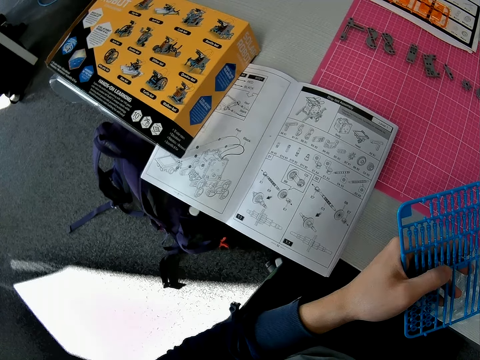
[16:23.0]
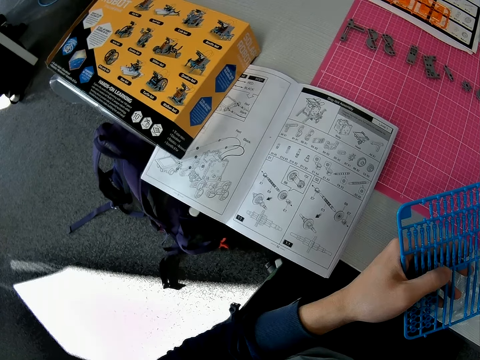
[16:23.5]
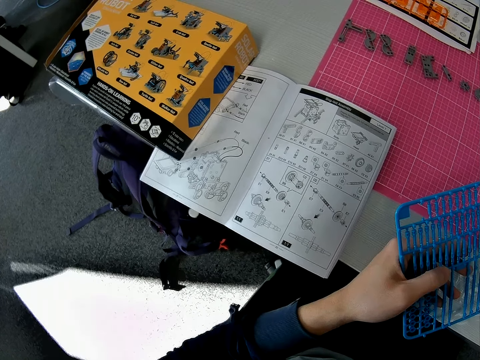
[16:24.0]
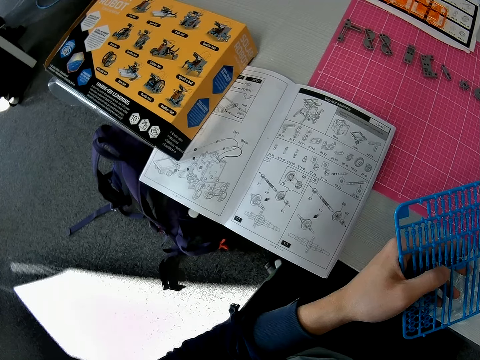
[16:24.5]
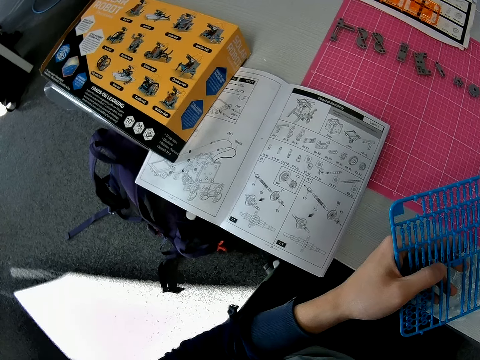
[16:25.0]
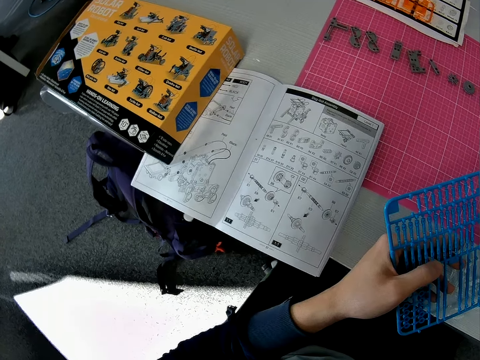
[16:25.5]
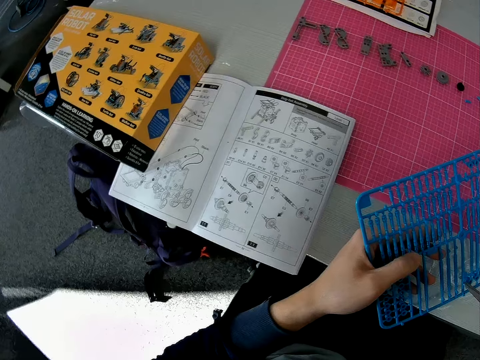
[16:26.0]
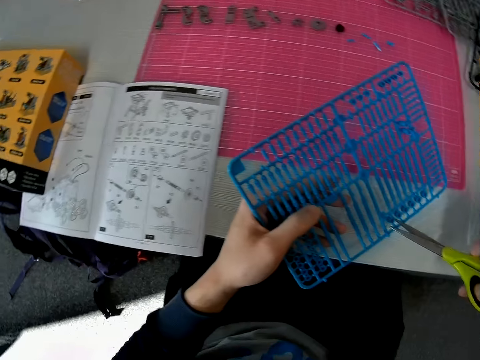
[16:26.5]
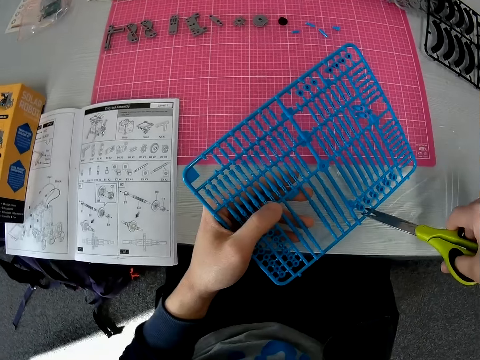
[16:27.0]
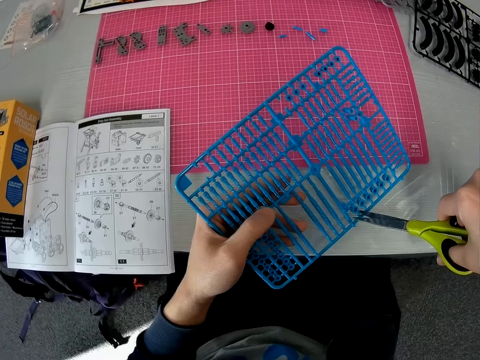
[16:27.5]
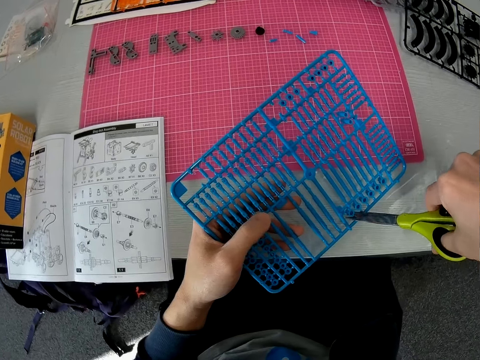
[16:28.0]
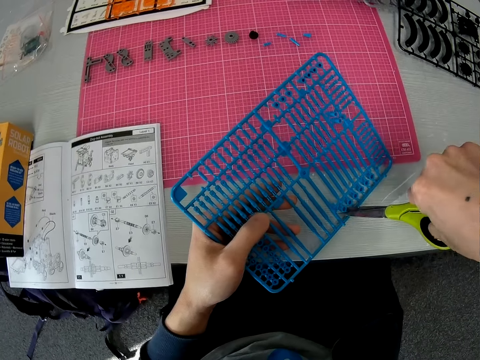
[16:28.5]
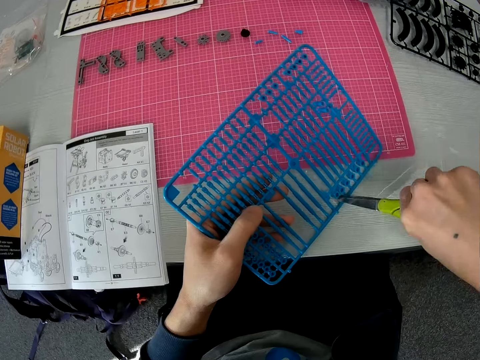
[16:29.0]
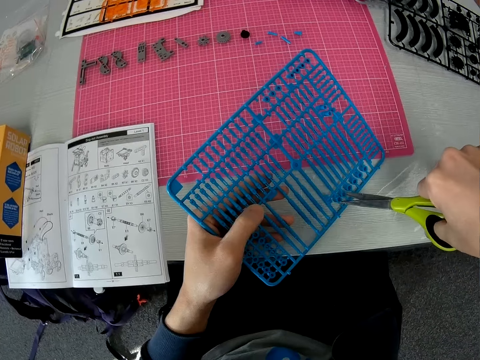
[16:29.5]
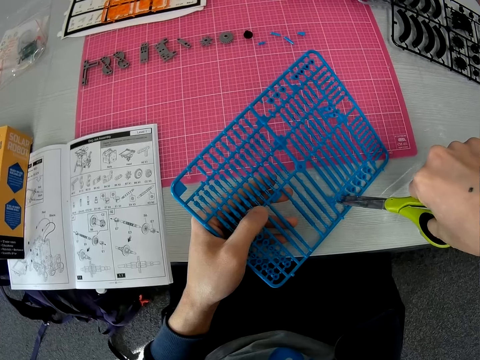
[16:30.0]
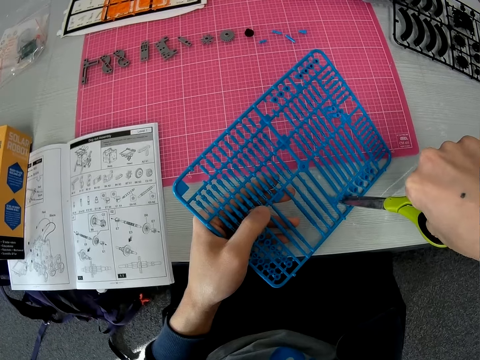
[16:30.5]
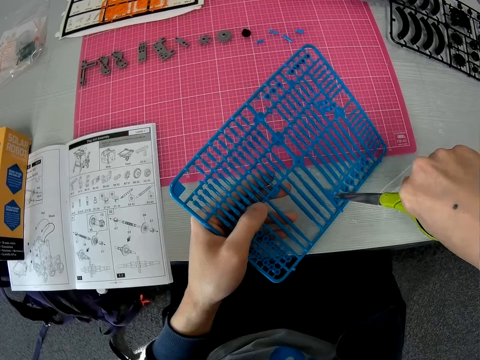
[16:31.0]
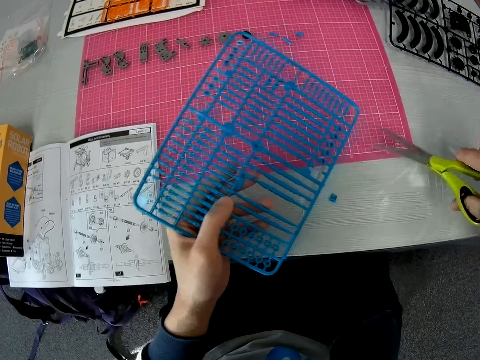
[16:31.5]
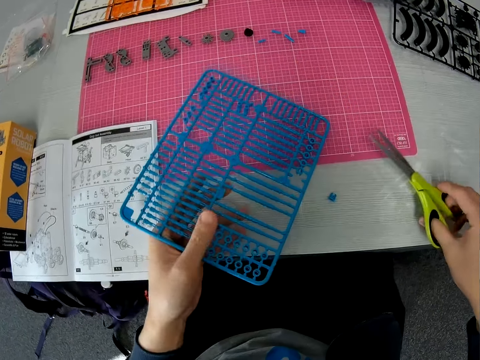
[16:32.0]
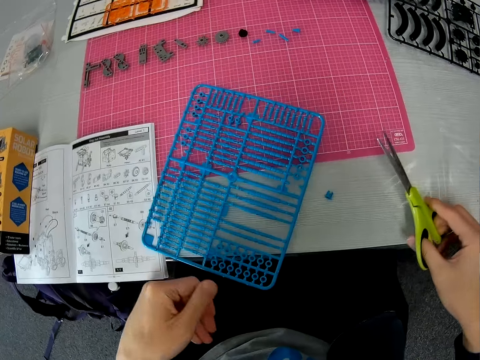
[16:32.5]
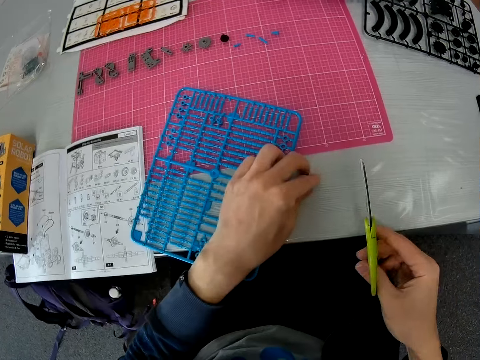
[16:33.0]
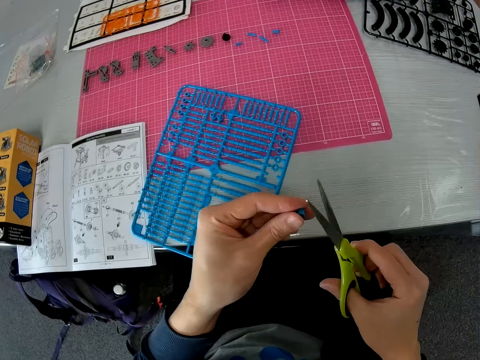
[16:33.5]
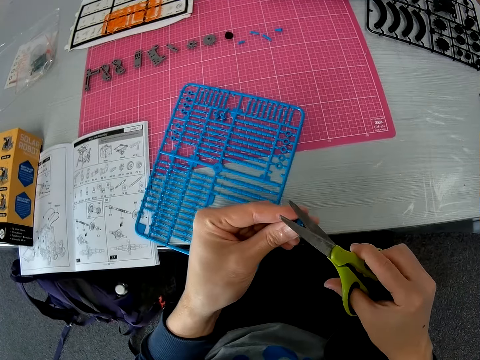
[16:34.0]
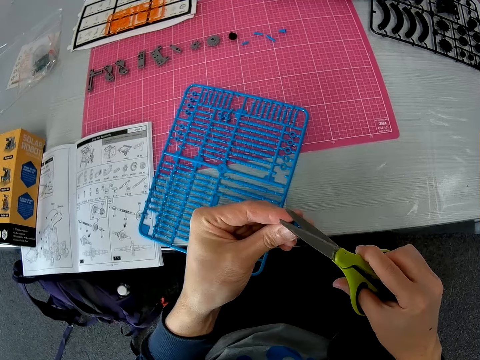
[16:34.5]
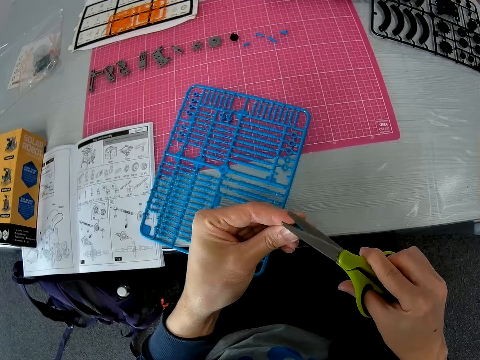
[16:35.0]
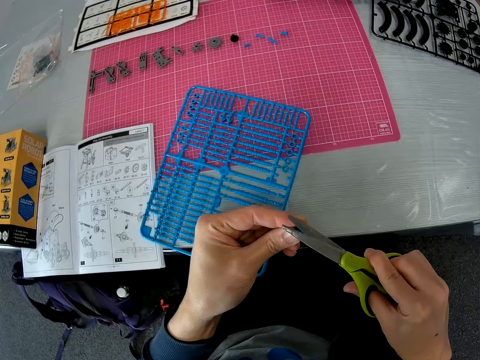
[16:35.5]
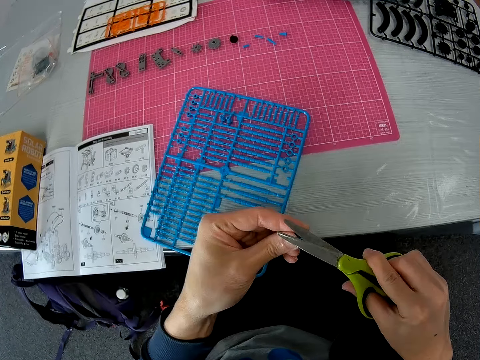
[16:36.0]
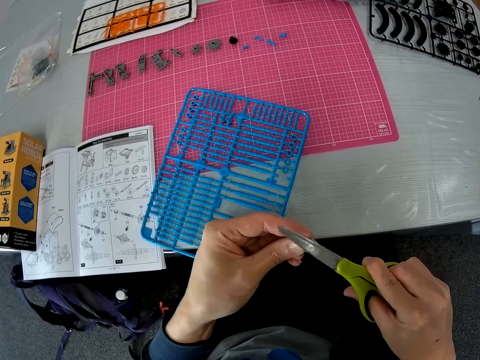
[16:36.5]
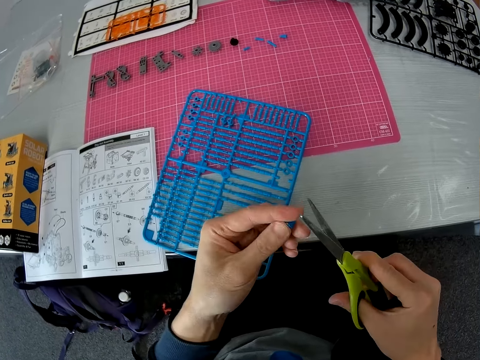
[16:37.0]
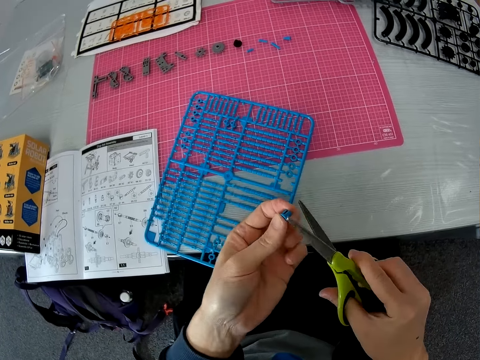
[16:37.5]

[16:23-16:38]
The camera wearer cuts the plastic grid with the scissors. He drops the plastic grid on the cutting sheet with his left hand. He picks up a component from the table with his left hand and cuts the component in his left hand with the scissors.

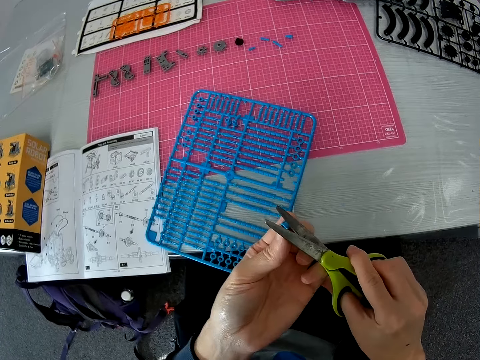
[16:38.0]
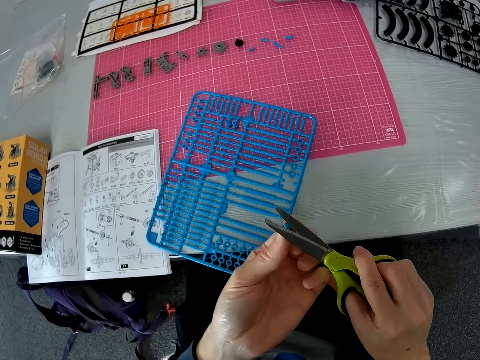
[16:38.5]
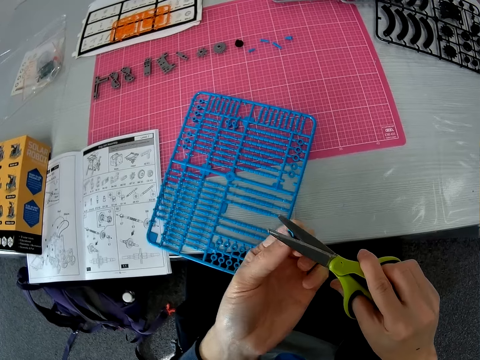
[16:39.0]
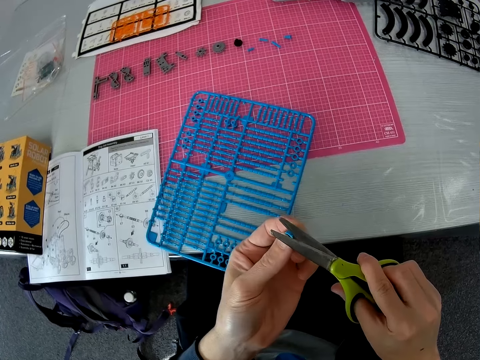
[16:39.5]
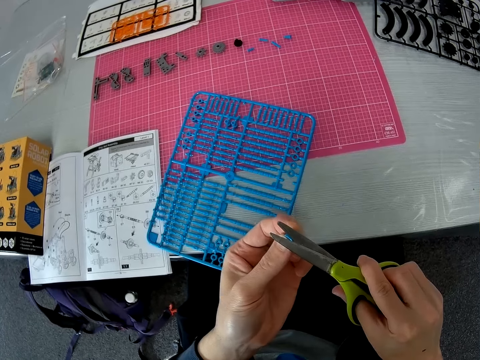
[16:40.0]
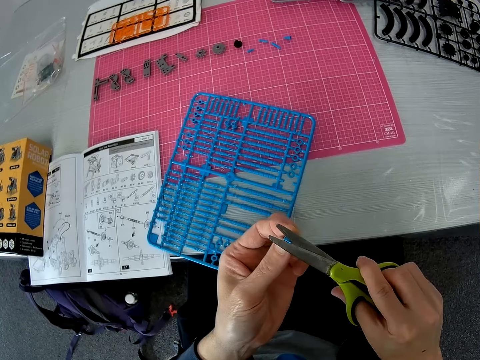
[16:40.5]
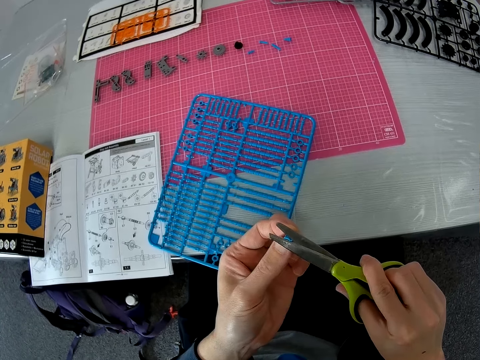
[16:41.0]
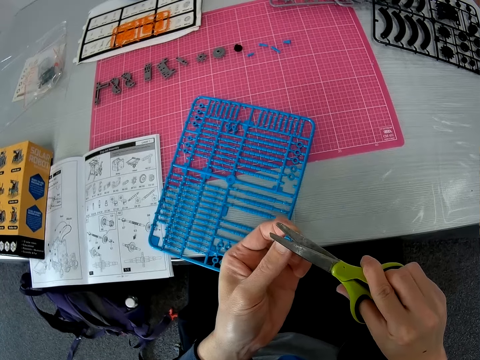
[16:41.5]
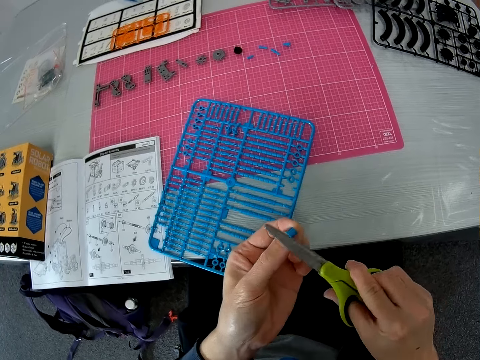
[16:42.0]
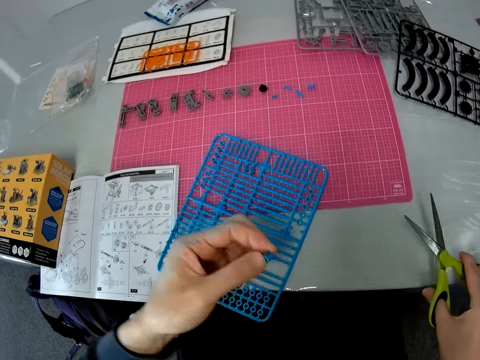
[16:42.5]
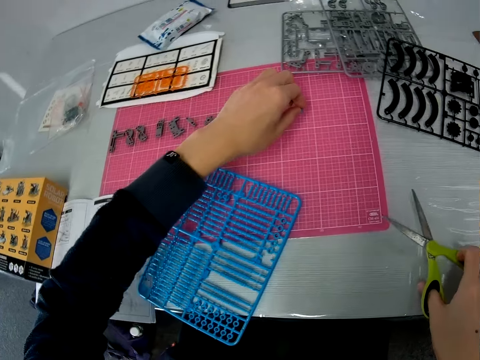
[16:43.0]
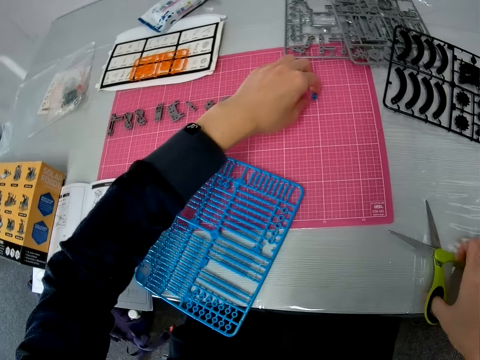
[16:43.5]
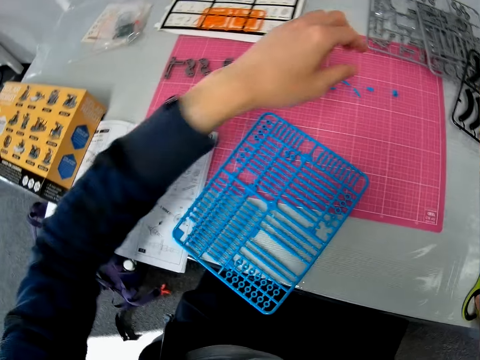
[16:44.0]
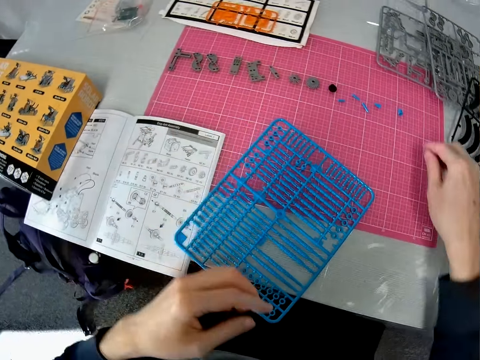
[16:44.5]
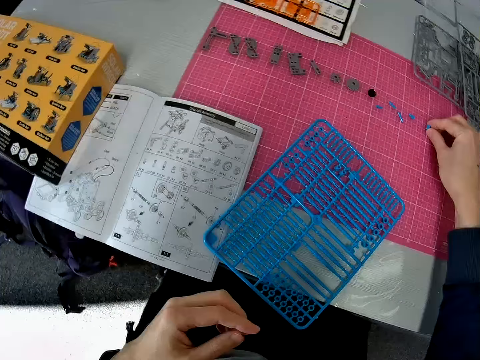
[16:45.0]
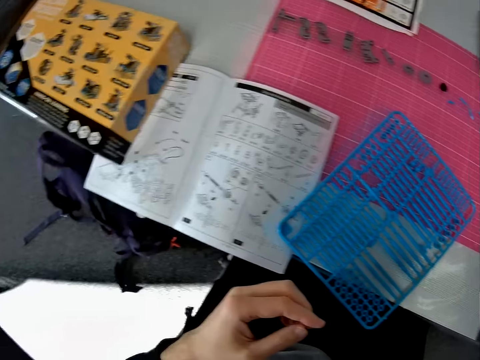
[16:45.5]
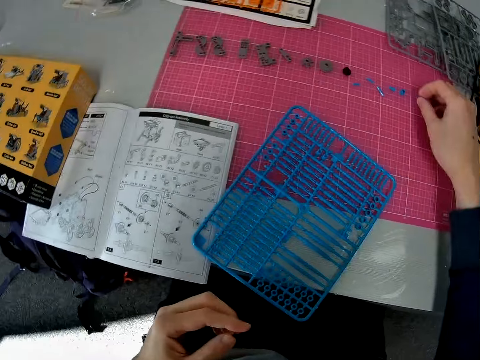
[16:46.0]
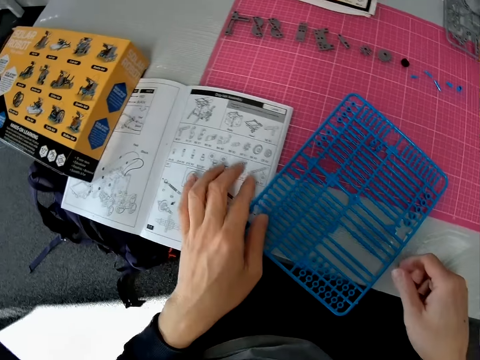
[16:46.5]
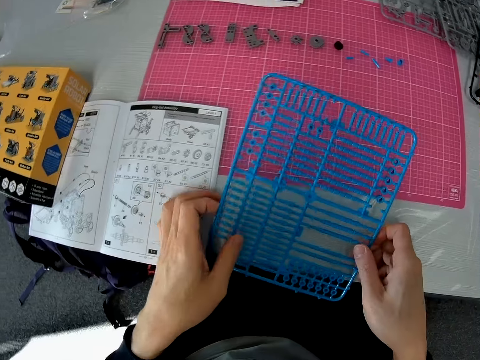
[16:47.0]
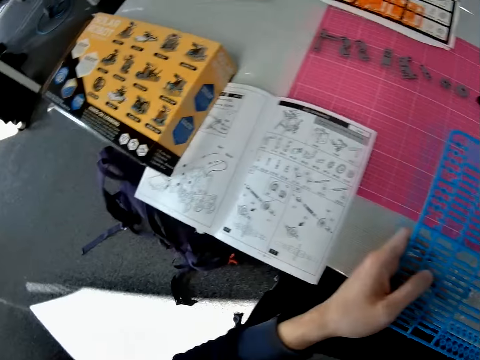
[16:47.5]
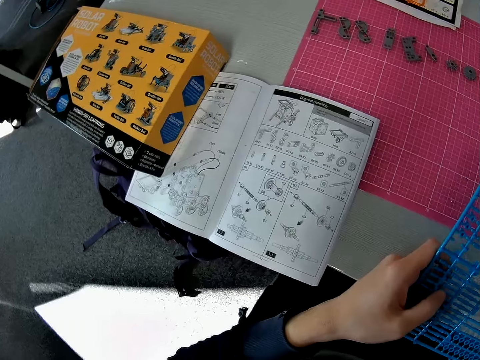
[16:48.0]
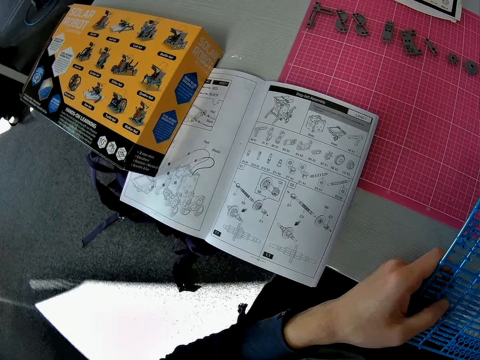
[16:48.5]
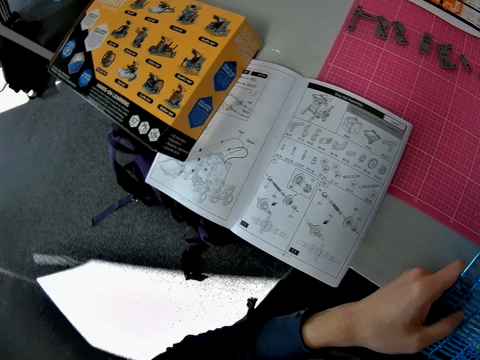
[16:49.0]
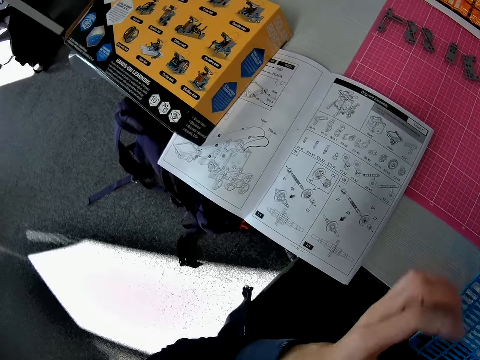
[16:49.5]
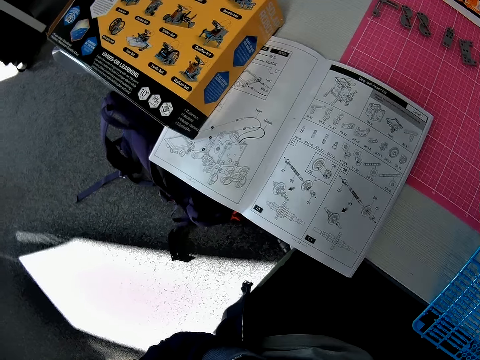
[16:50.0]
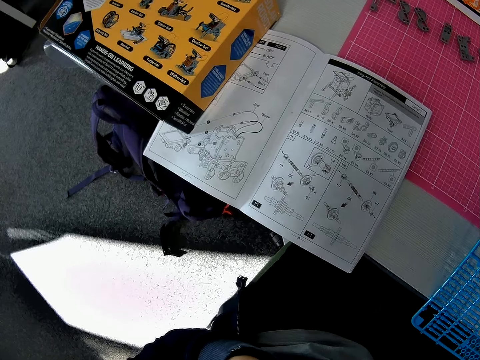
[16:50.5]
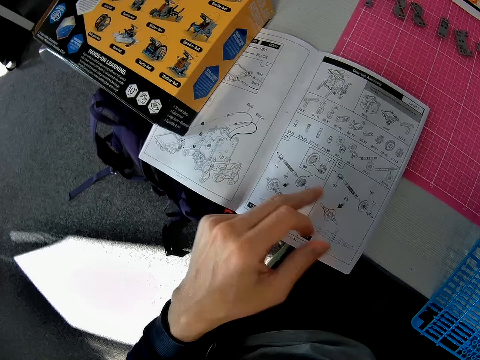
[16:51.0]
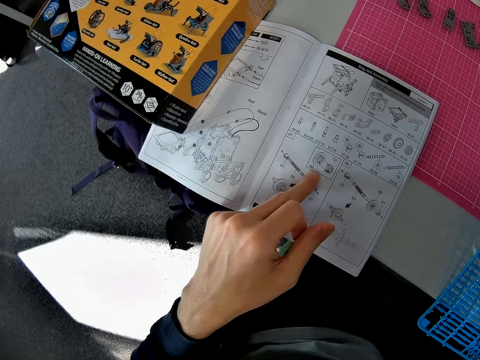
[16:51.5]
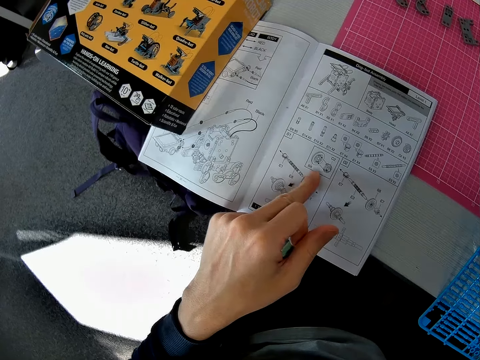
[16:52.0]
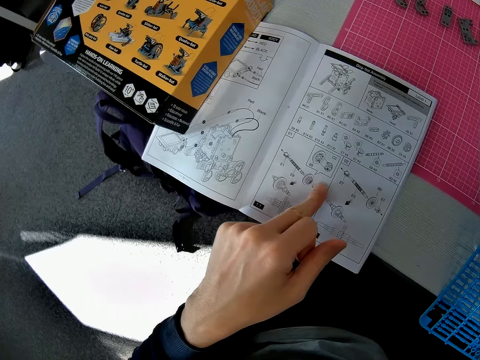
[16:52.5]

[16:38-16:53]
The camera wearer drops the component on the cutting sheet with his left hand. He drops the scissors on the table with his left hand. He moves a component on the cutting sheet with his right hand. He picks up the plastic craft piece. He picks up the plastic grid from the cutting sheet with both hands. He touches his face with his left hand. He reads the manual. He touches the book on the table with his left hand.
